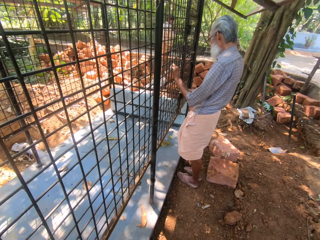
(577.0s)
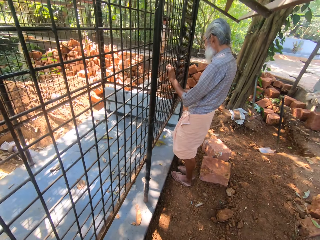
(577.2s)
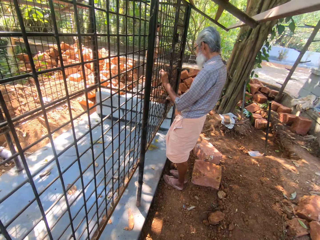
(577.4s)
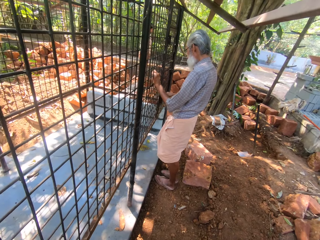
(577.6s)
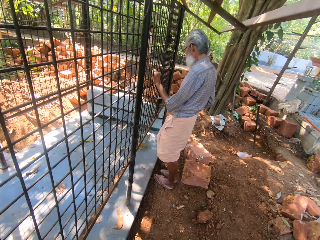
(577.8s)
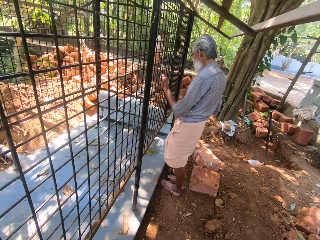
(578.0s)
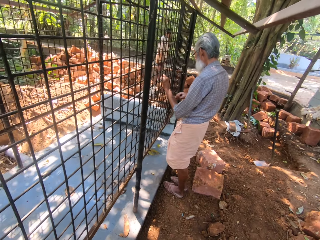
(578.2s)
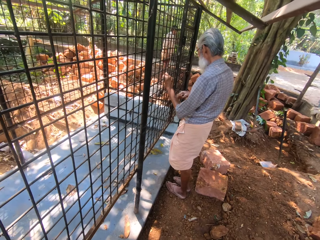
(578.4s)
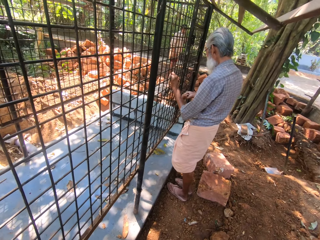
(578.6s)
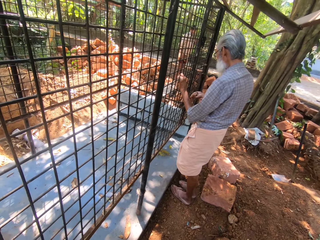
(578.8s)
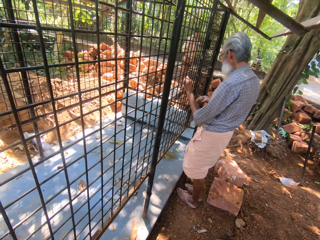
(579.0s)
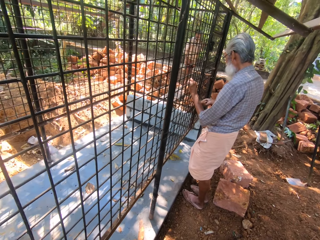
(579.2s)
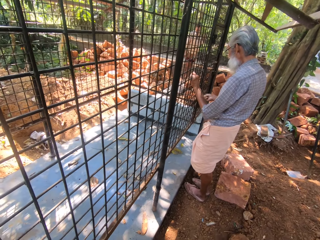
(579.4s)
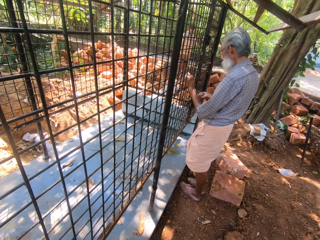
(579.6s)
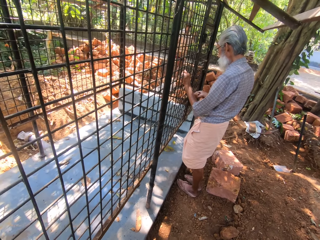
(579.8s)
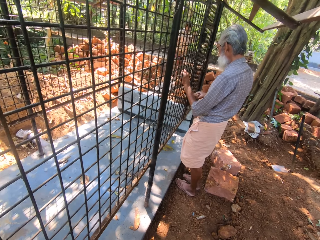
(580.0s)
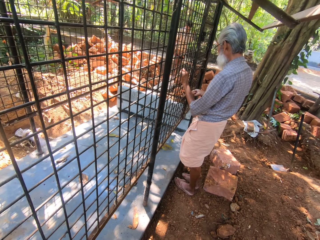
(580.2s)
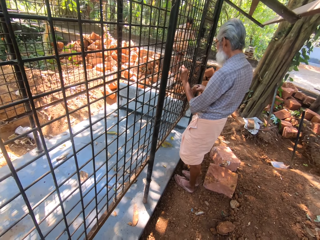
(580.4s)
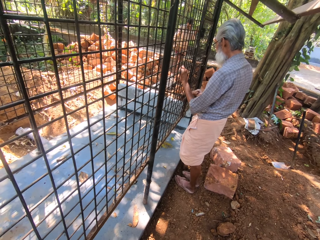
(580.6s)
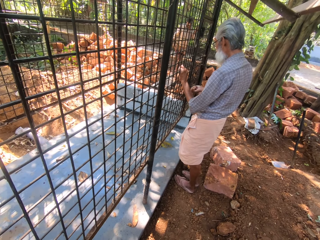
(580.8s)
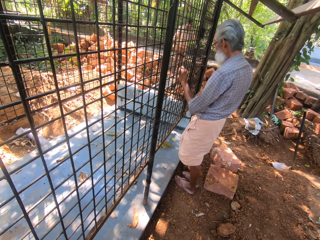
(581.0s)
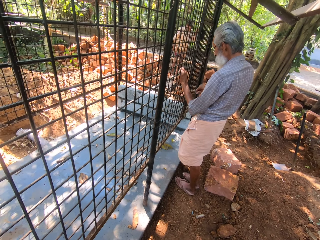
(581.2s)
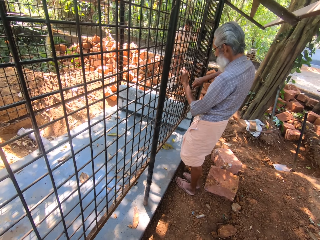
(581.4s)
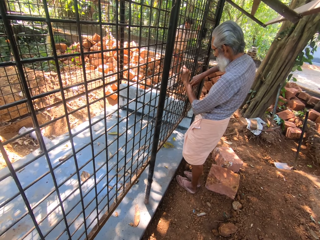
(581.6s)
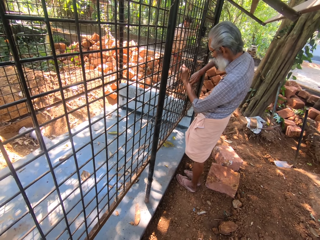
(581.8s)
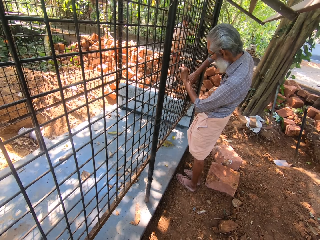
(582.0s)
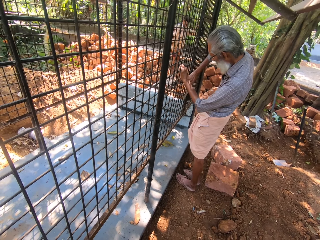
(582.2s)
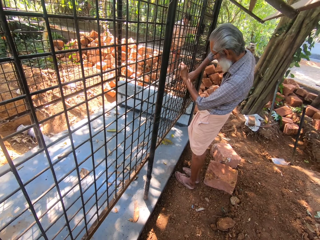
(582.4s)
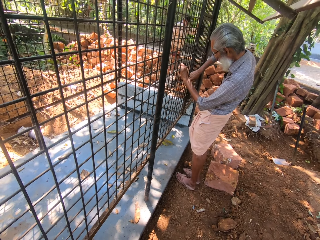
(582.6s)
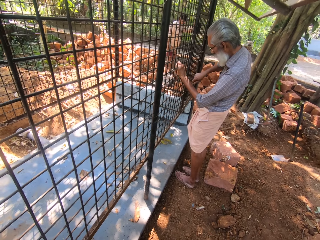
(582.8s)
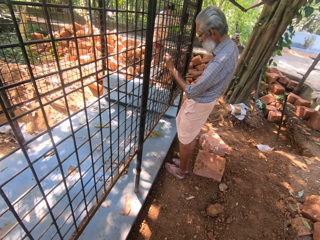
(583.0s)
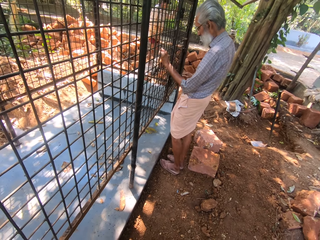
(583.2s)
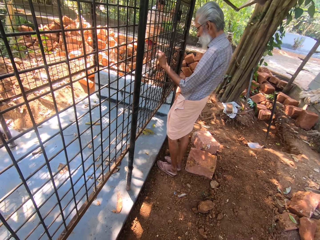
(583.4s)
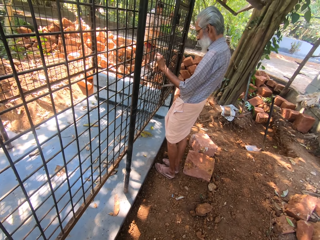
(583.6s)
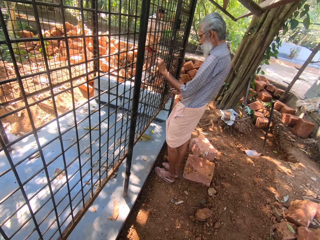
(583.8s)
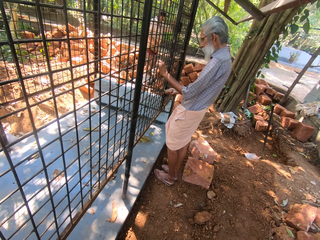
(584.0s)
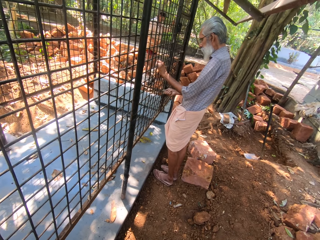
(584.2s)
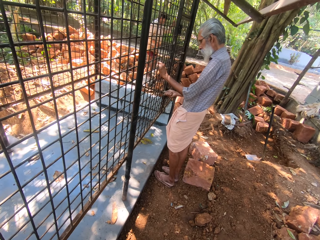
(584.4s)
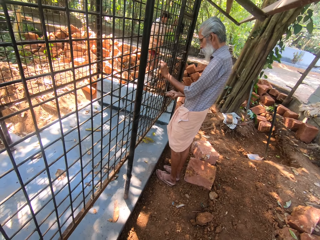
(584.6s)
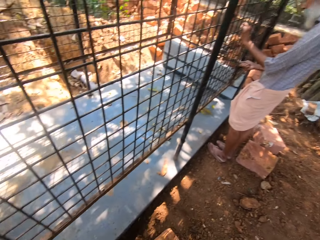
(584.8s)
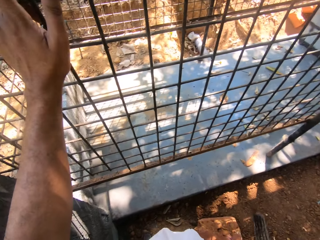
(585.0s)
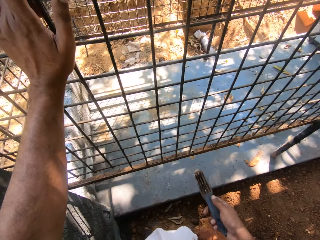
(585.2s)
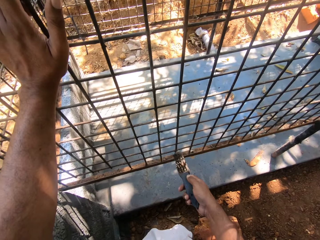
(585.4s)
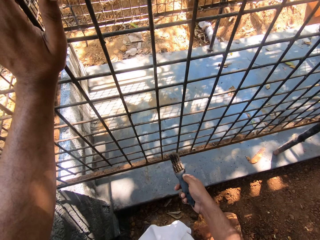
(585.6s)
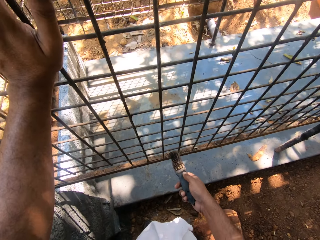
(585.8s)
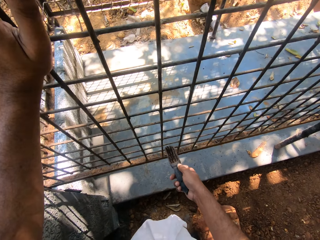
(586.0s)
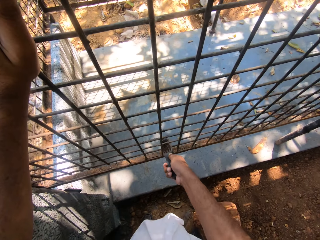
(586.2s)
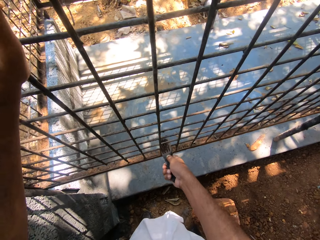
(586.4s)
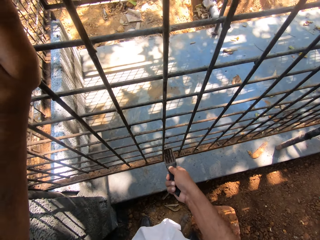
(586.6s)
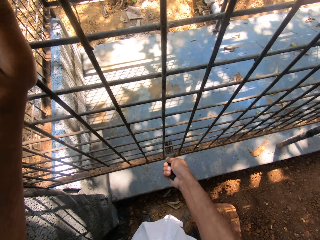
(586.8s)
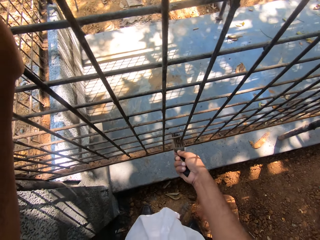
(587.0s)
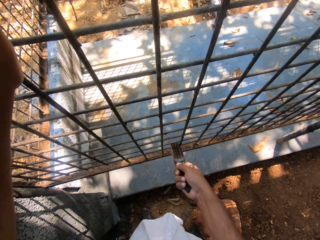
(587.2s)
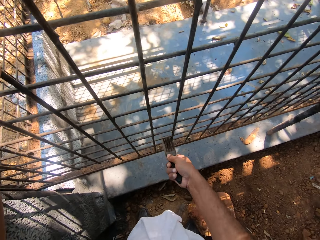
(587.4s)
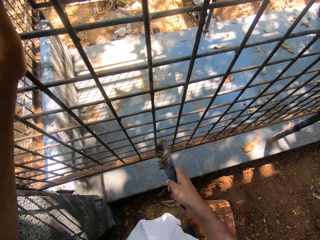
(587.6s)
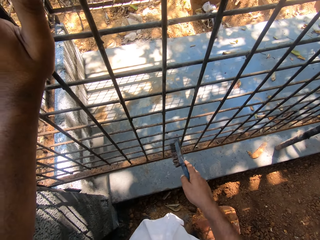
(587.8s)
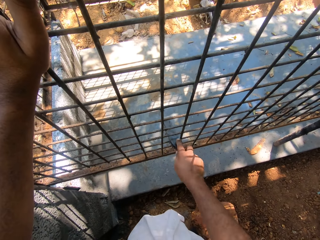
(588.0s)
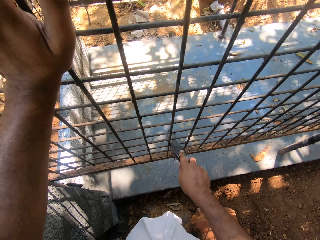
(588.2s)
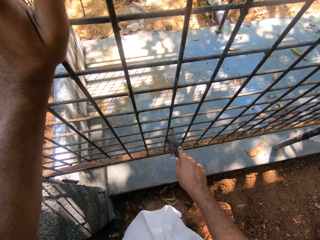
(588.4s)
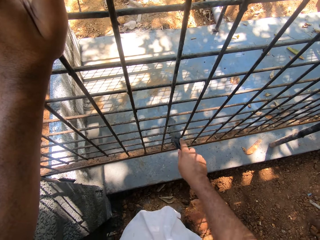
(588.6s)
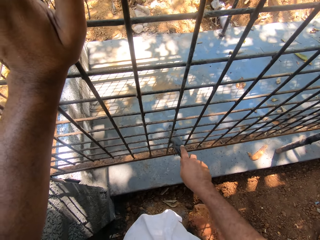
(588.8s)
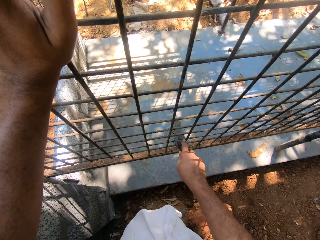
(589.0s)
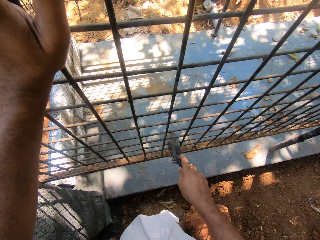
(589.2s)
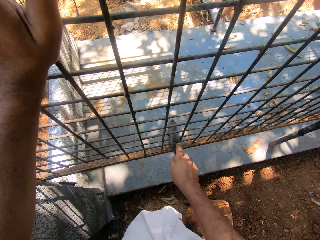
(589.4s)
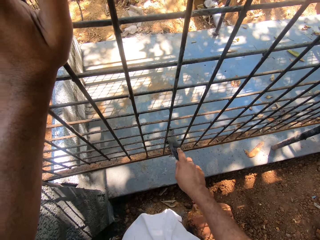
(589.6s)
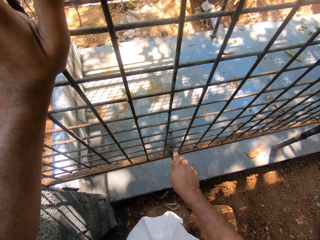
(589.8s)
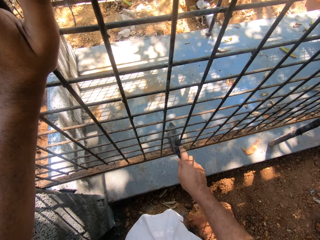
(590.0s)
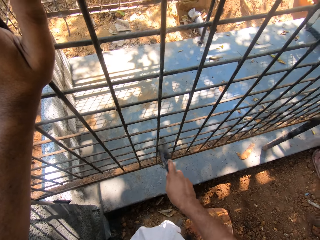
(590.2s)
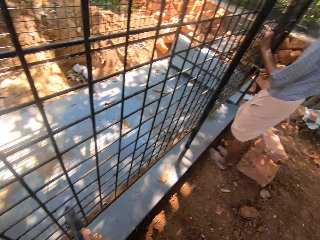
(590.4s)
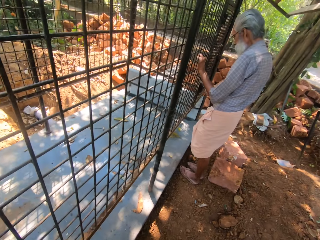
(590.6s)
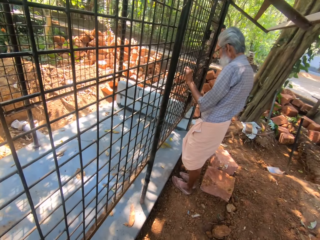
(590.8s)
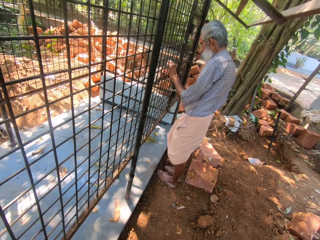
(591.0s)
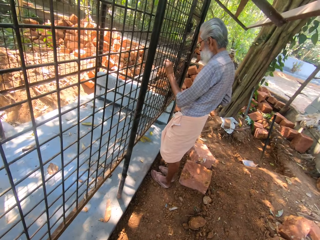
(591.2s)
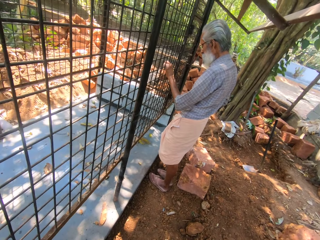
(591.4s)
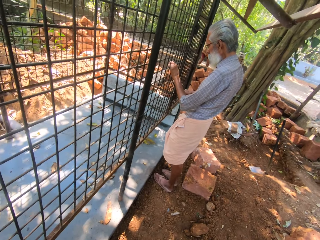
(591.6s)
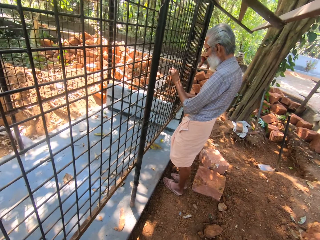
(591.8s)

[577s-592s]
A man cleans the fence with a wire brush. The camera wearer looks around. They scrub the metal fence with a stainless steel wire brush.

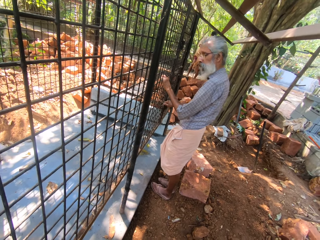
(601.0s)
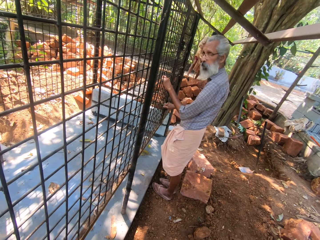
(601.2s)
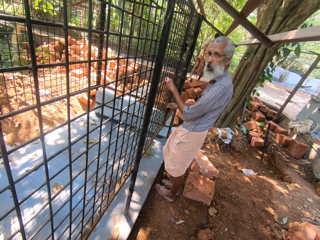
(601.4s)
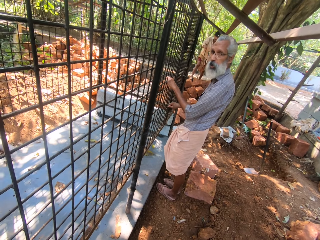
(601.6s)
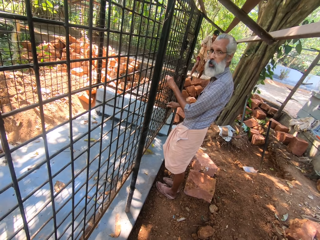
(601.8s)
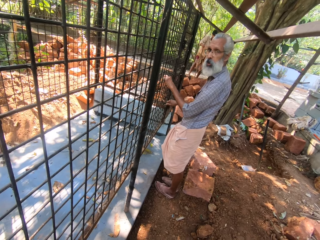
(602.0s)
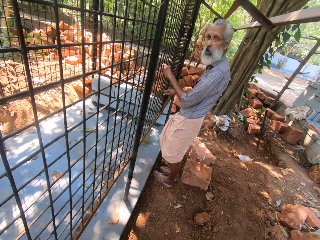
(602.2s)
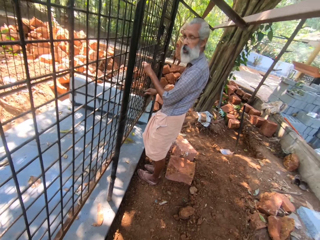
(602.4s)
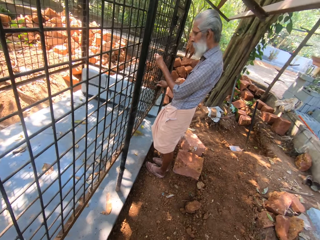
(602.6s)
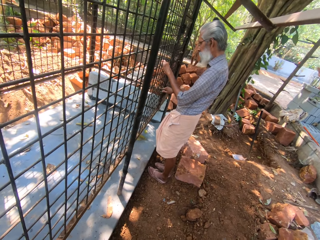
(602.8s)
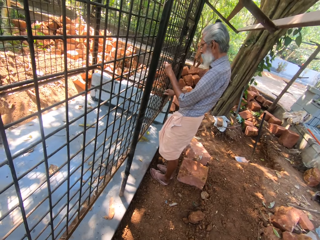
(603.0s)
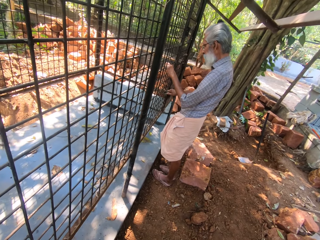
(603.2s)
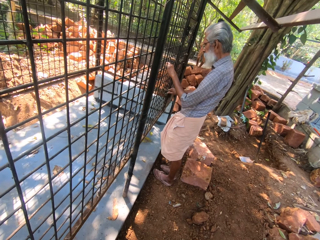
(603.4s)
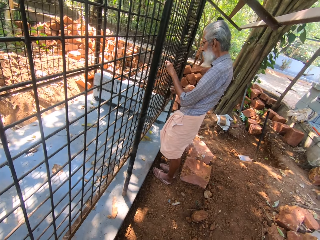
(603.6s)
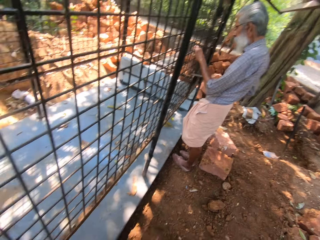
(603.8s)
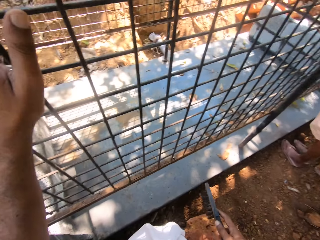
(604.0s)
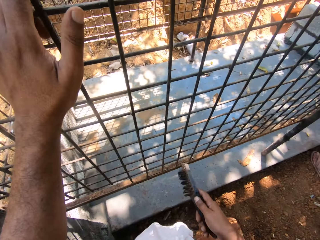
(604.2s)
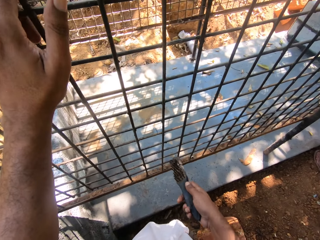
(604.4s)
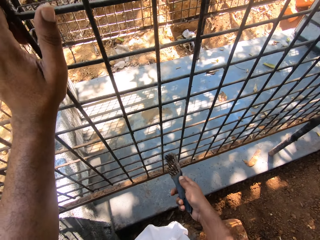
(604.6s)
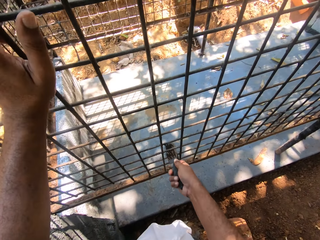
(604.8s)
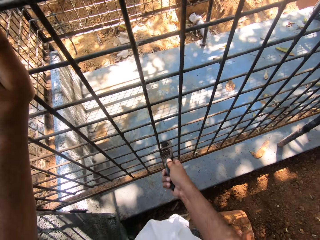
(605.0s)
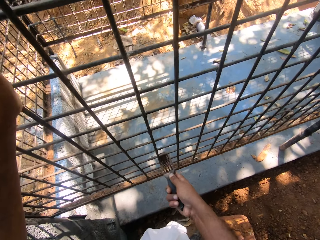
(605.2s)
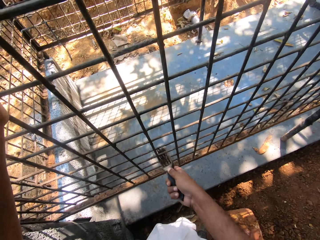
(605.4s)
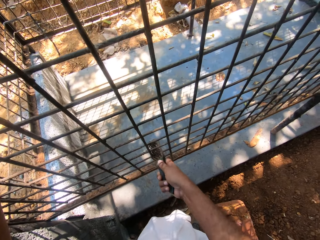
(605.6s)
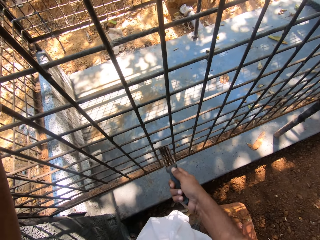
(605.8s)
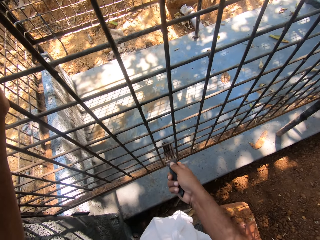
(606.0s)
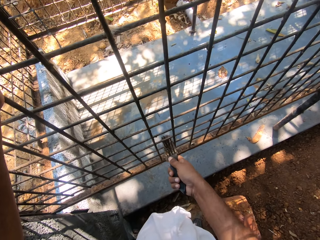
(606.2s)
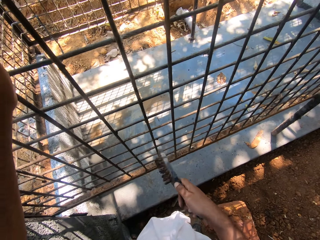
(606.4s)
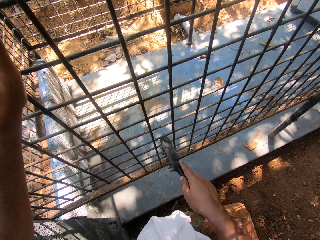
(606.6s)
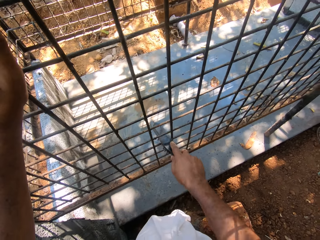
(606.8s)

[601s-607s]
The camera wearer dialogues with a person.
